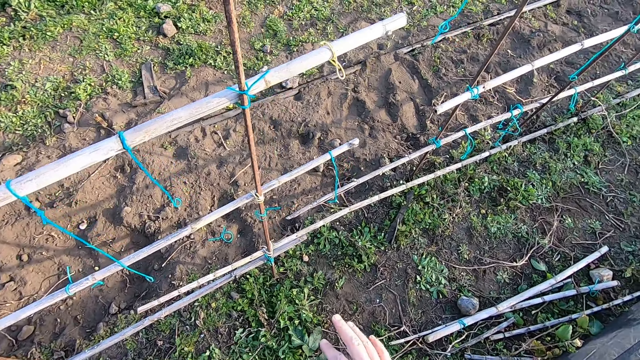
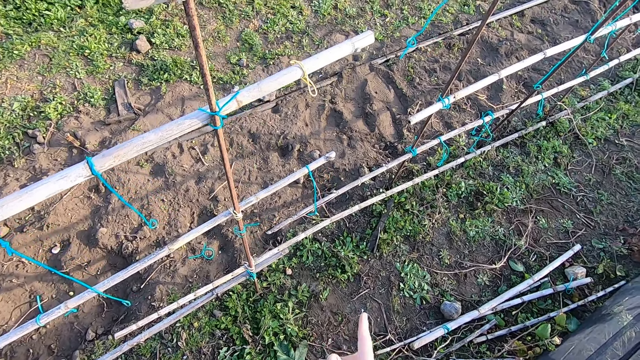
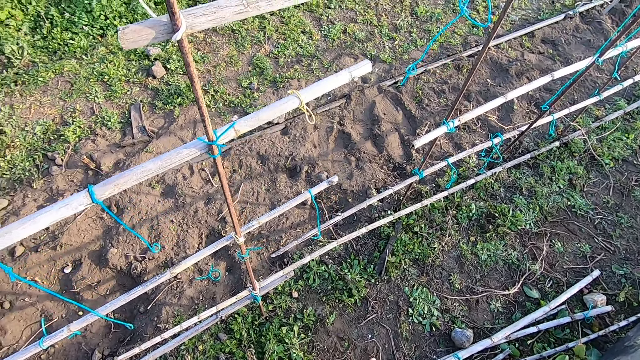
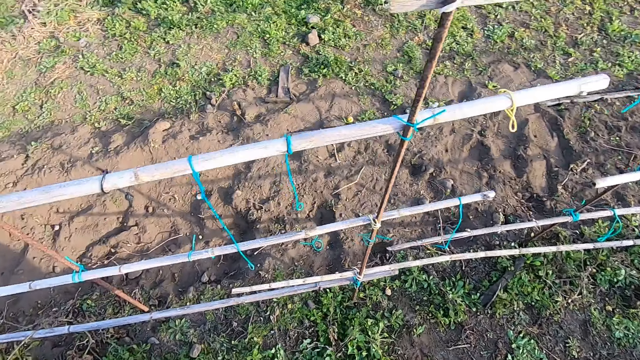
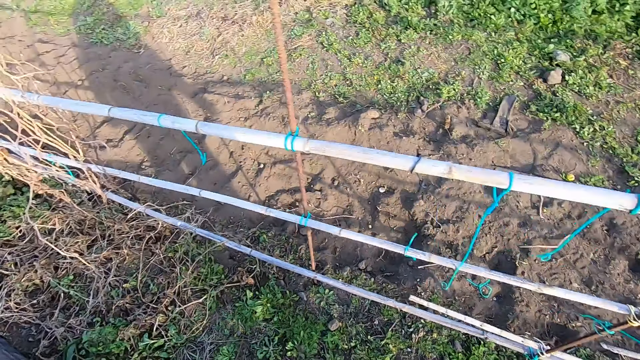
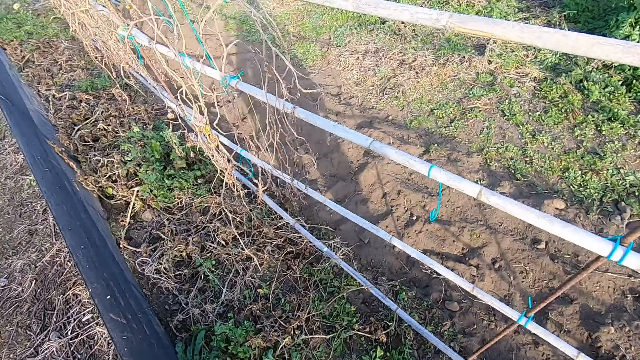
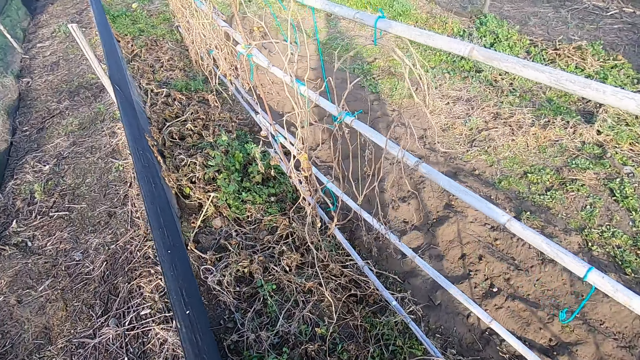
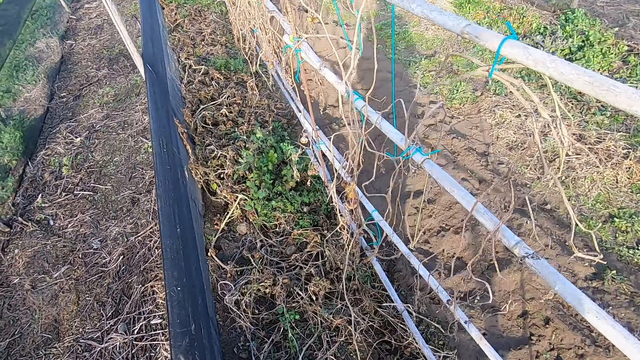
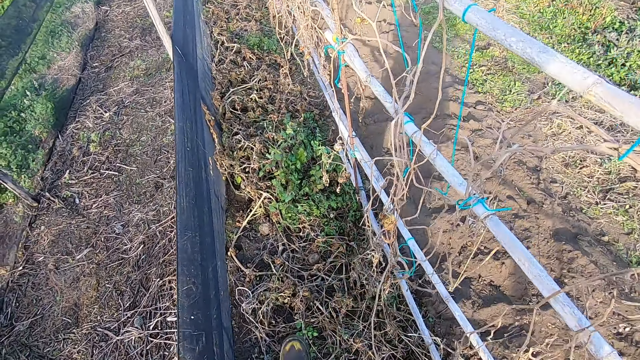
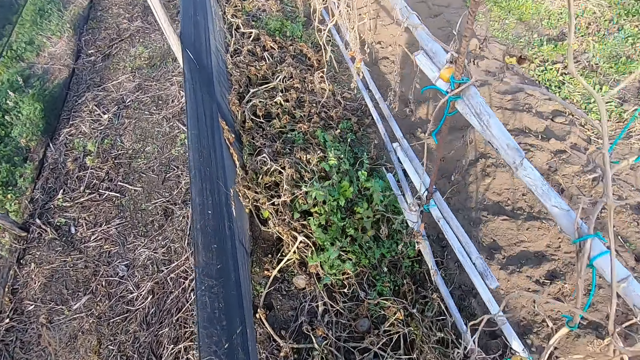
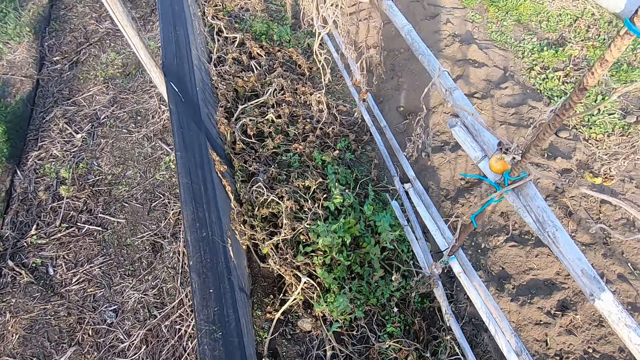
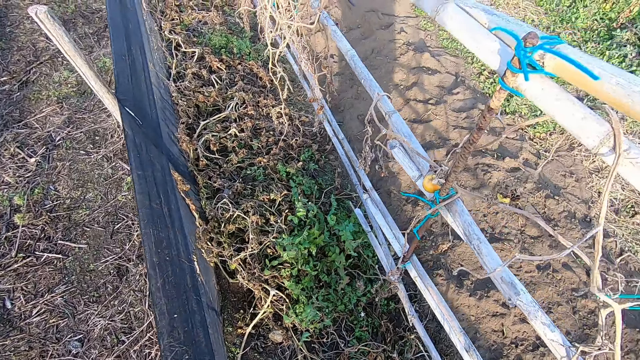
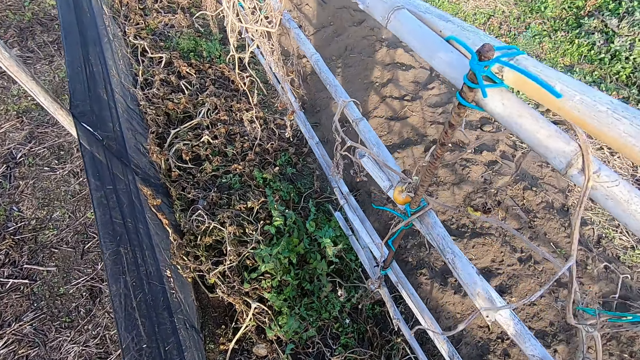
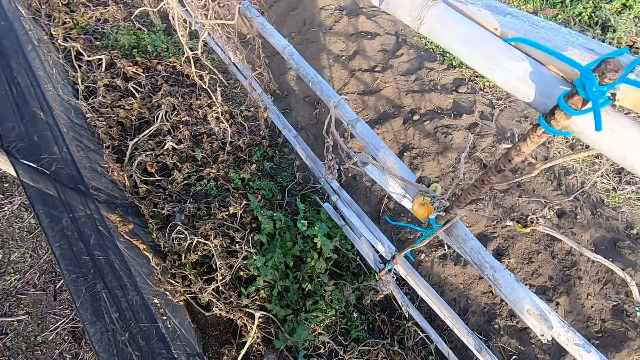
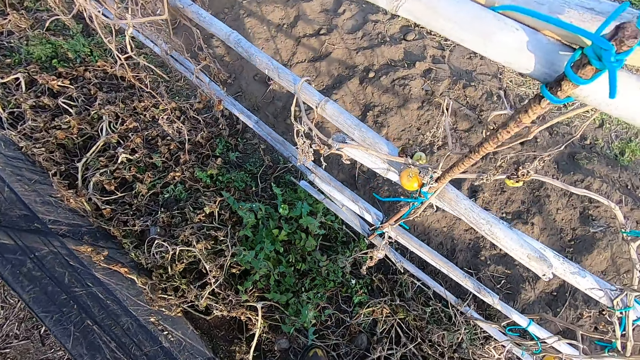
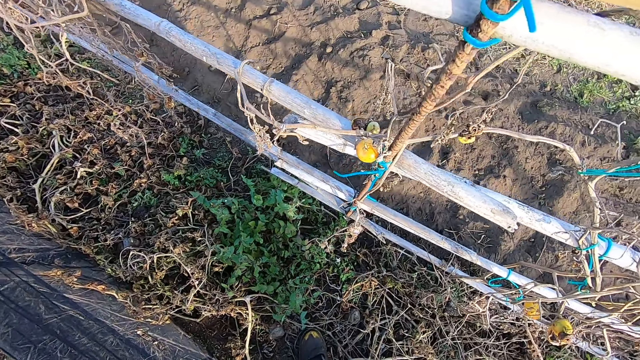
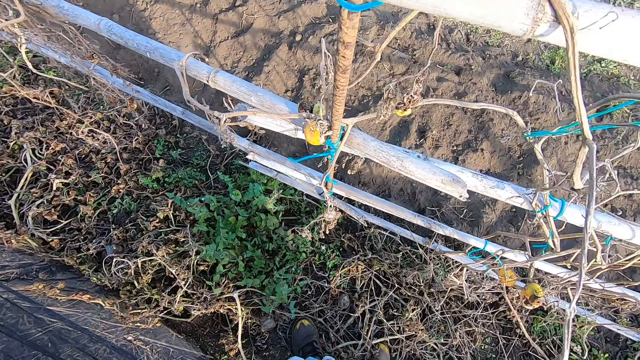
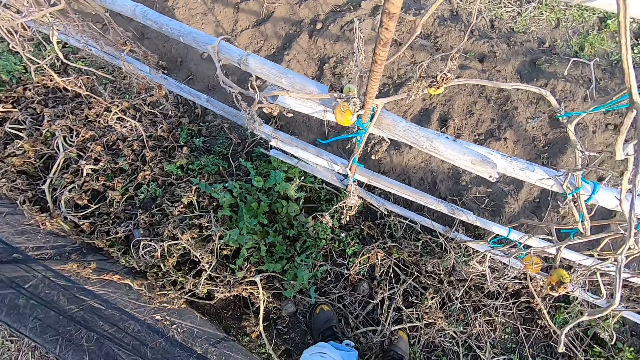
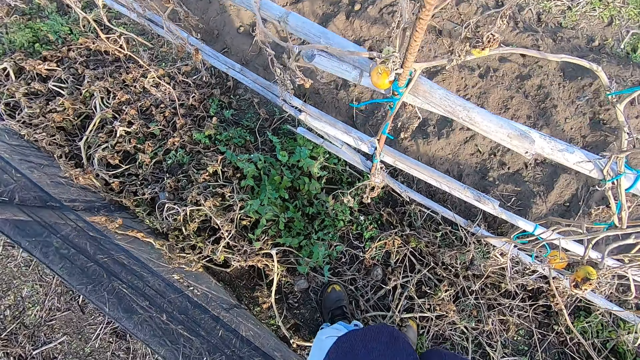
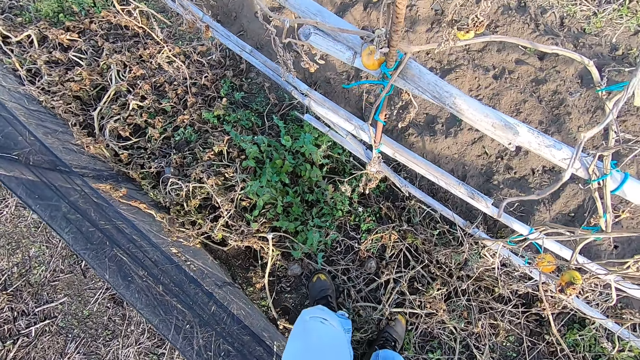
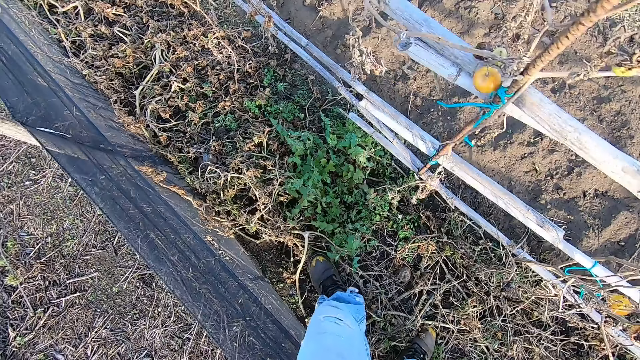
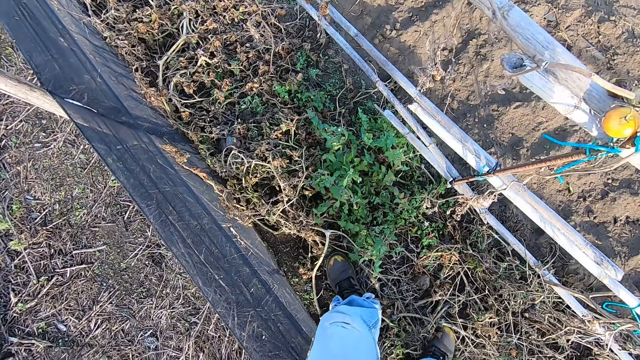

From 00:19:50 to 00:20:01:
The camera wearer walks to the left side. They look around.

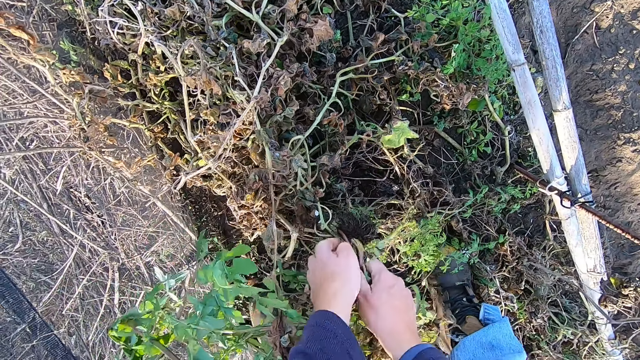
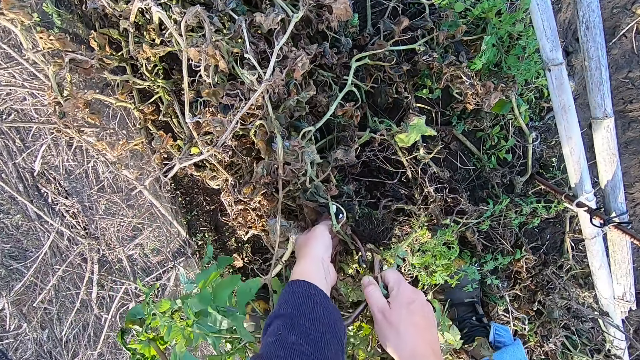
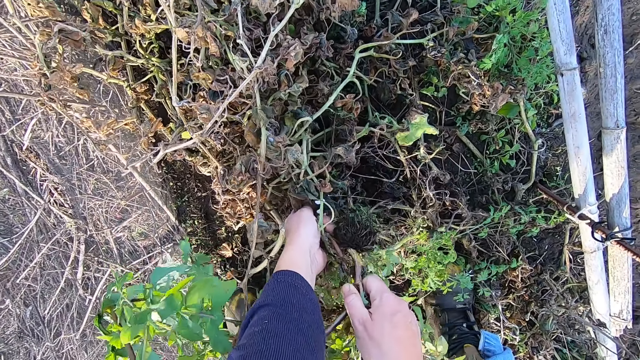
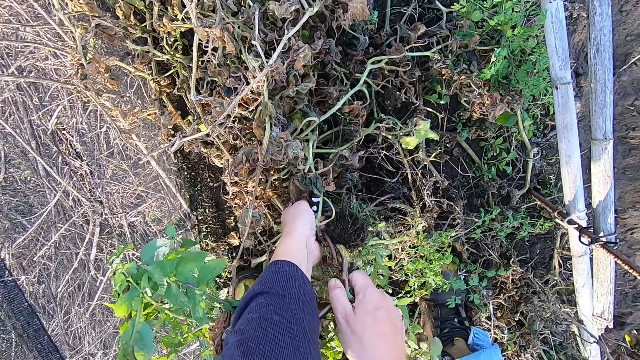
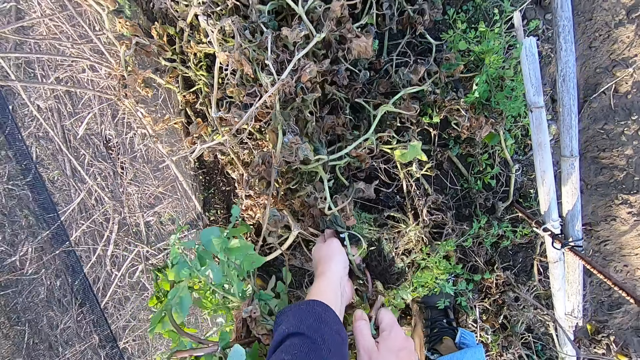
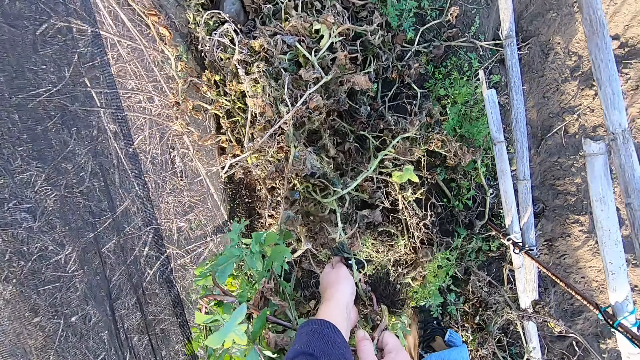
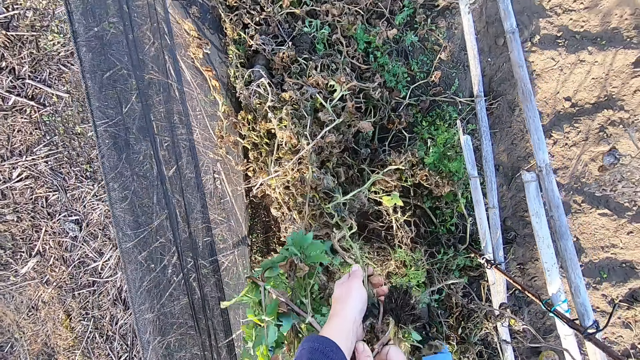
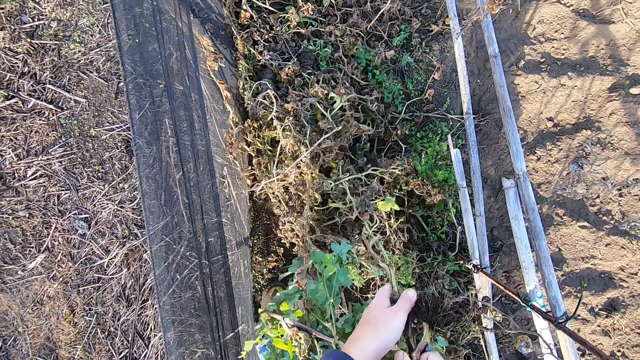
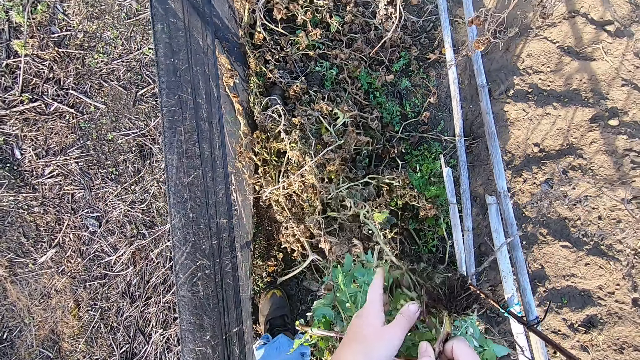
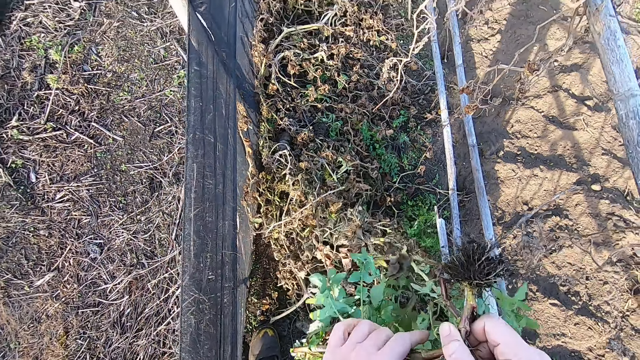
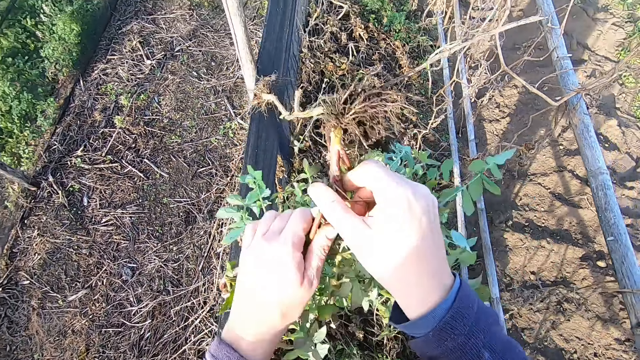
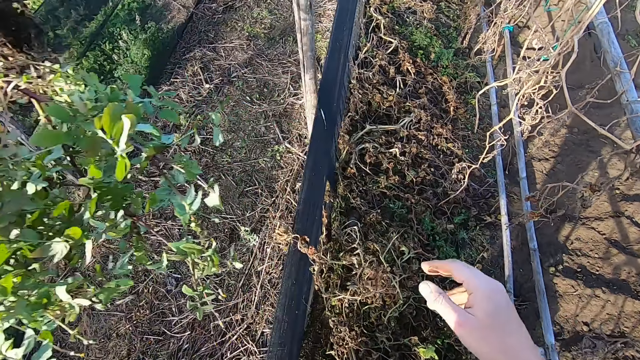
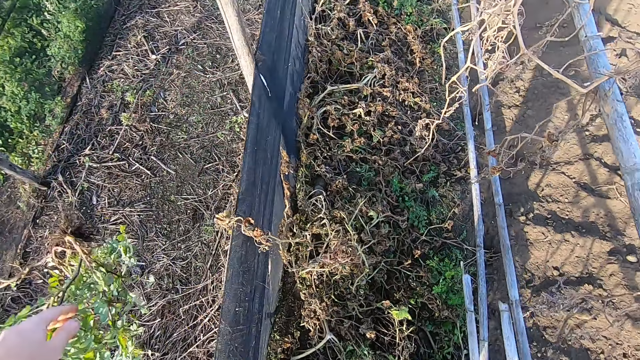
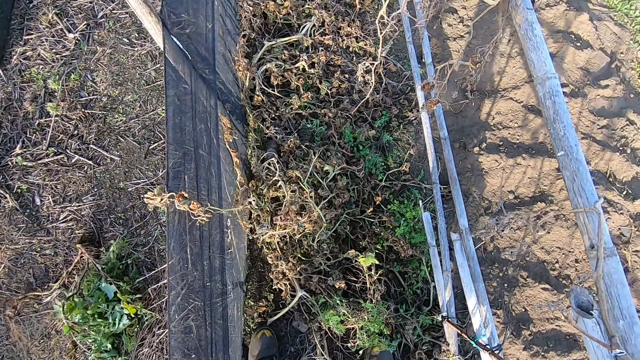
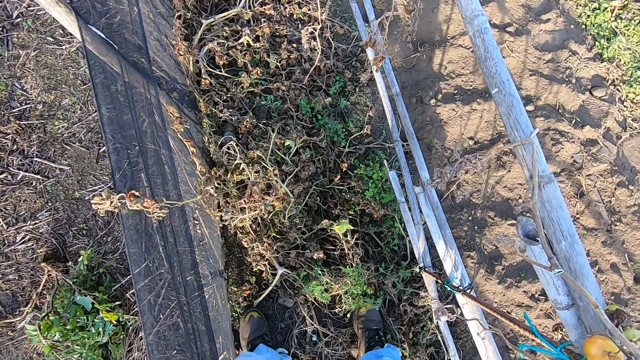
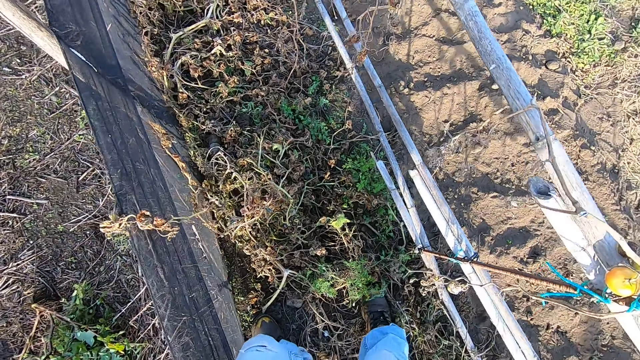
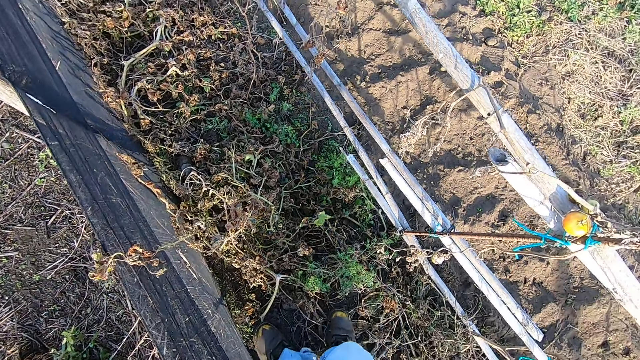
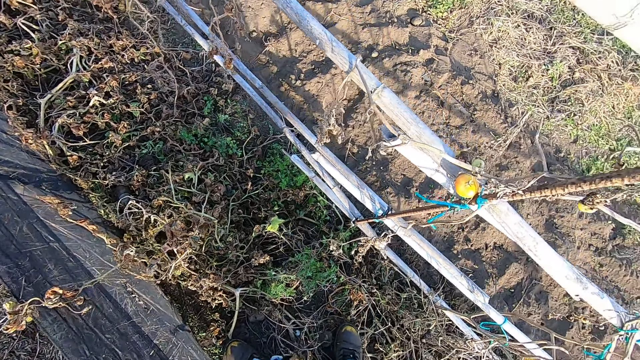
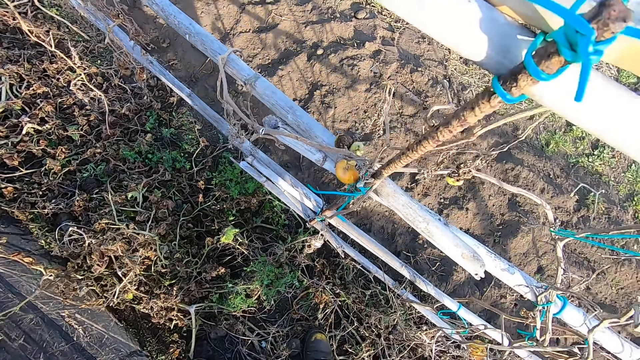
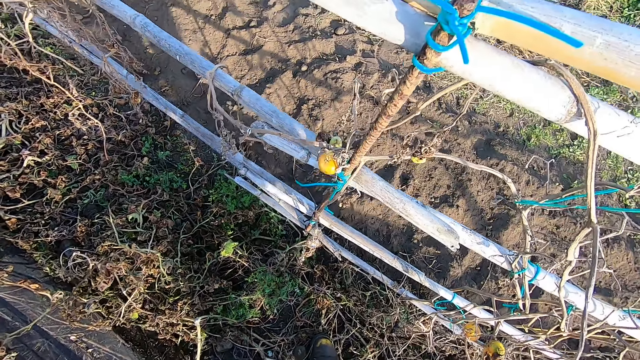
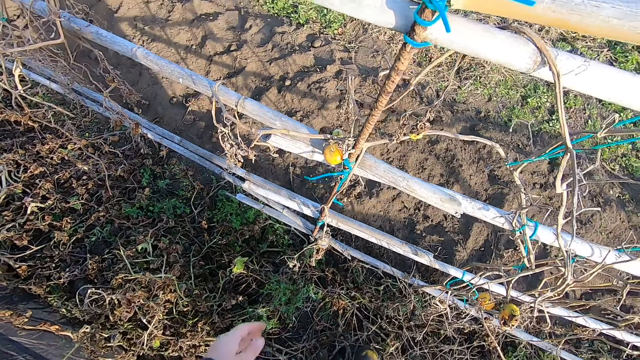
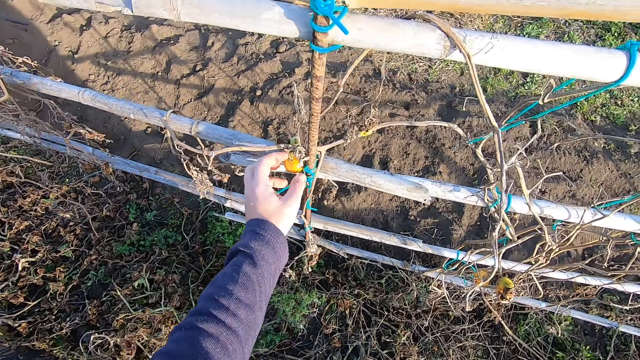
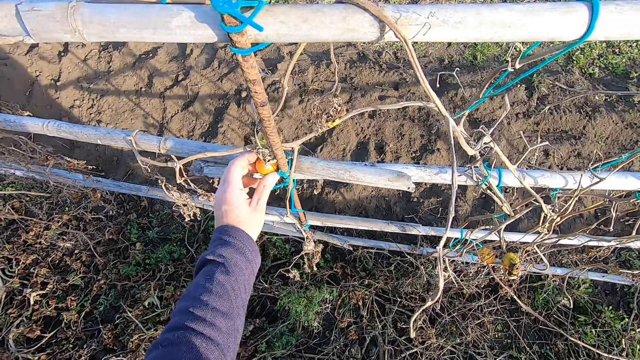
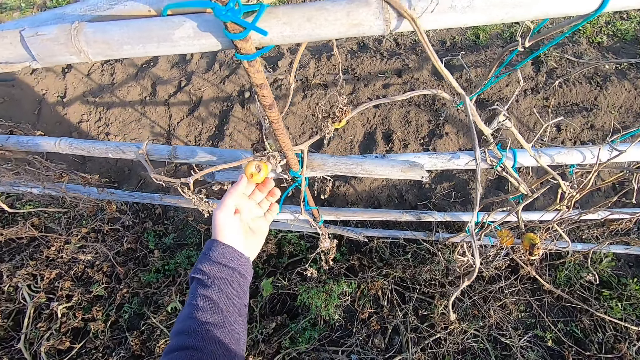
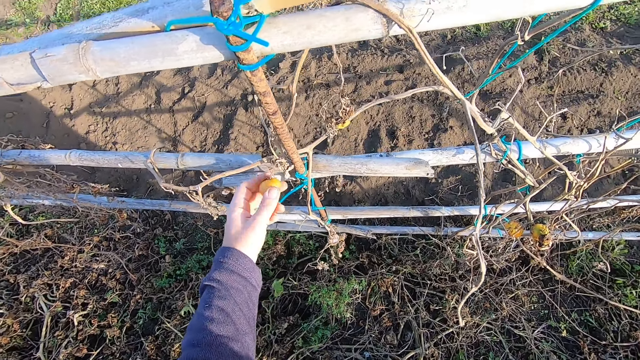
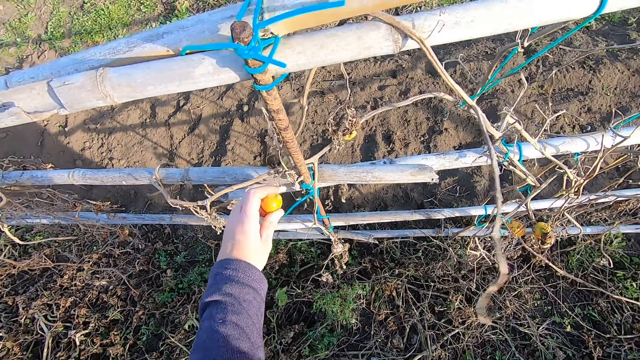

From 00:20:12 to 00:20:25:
The camera wearer pulls out leaves with both hands. They drop the leaves with the left hand. They stare on the ground, inspect a fruit, and pull the fruit.
